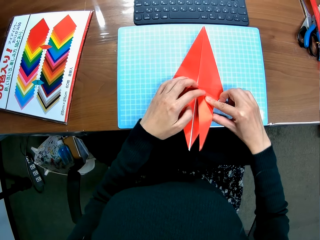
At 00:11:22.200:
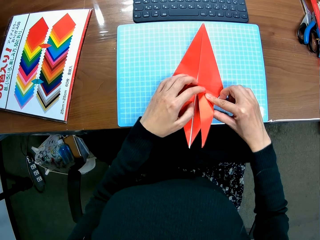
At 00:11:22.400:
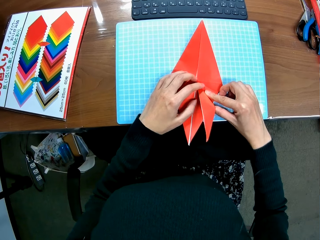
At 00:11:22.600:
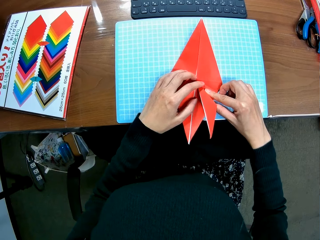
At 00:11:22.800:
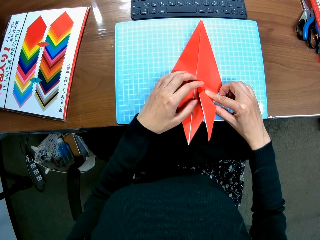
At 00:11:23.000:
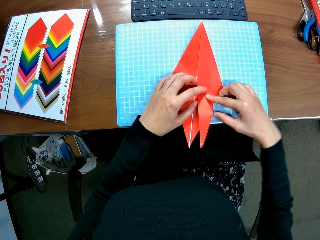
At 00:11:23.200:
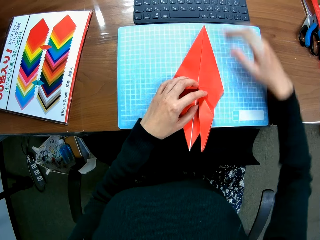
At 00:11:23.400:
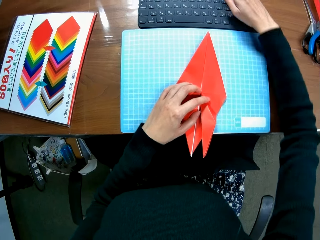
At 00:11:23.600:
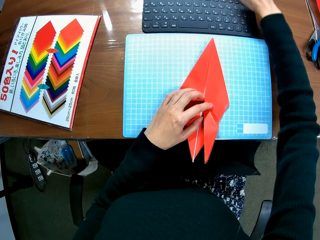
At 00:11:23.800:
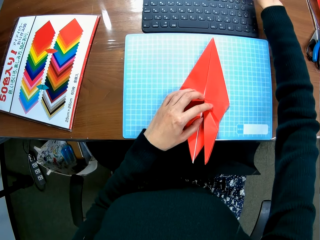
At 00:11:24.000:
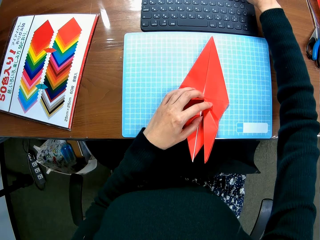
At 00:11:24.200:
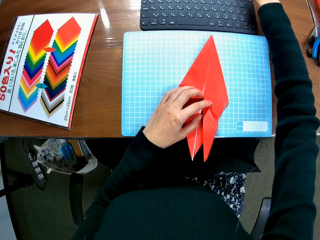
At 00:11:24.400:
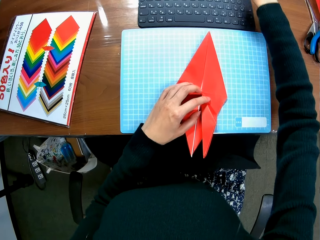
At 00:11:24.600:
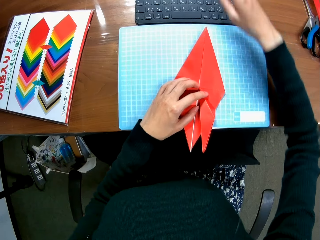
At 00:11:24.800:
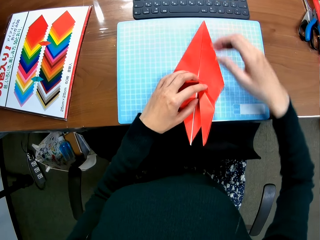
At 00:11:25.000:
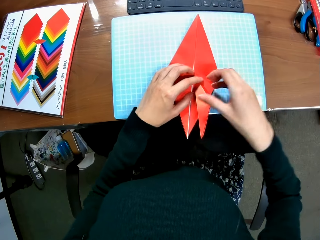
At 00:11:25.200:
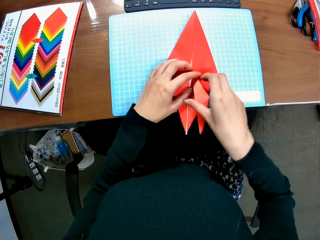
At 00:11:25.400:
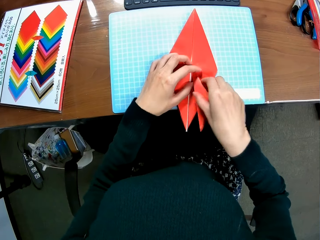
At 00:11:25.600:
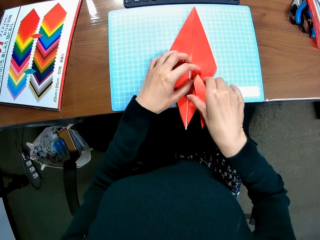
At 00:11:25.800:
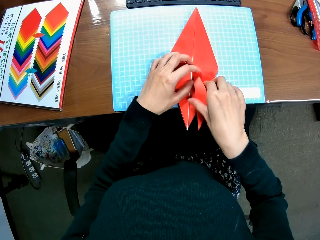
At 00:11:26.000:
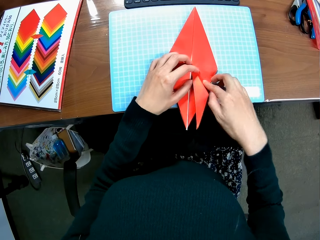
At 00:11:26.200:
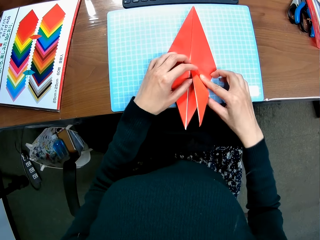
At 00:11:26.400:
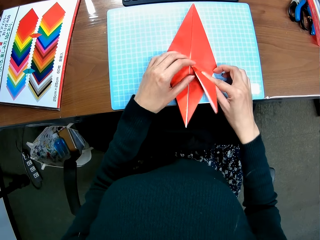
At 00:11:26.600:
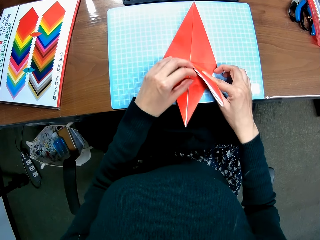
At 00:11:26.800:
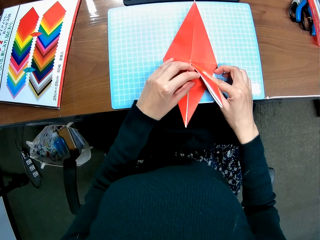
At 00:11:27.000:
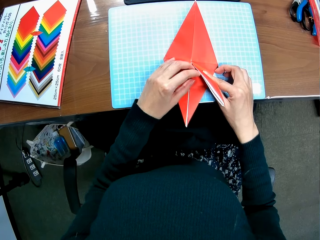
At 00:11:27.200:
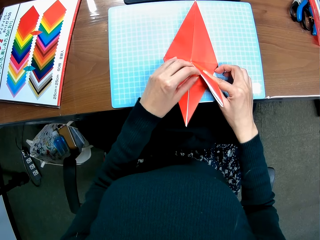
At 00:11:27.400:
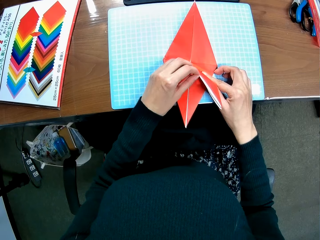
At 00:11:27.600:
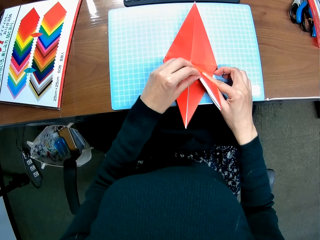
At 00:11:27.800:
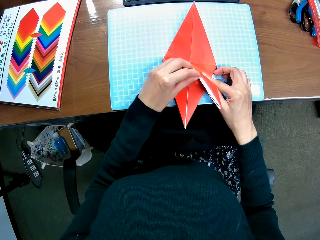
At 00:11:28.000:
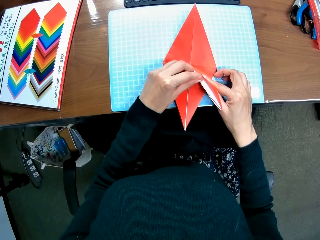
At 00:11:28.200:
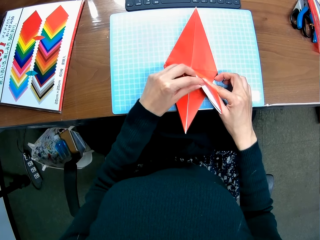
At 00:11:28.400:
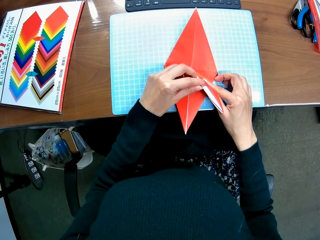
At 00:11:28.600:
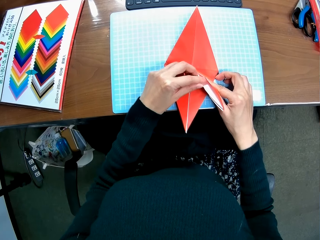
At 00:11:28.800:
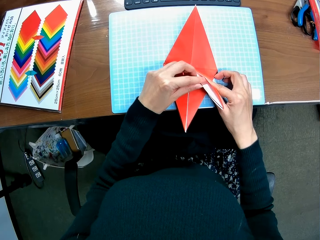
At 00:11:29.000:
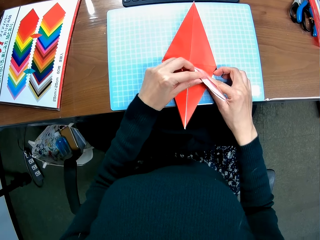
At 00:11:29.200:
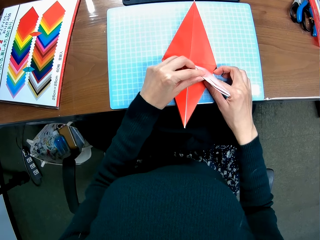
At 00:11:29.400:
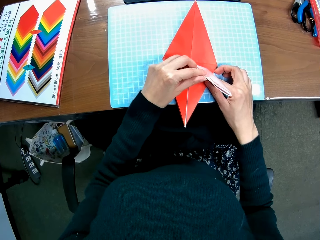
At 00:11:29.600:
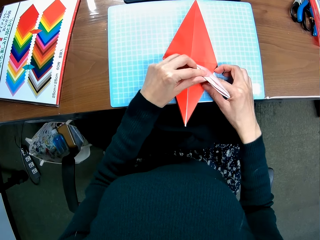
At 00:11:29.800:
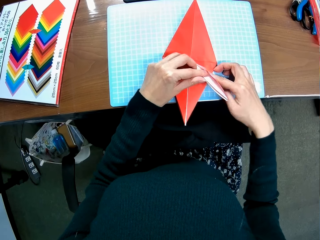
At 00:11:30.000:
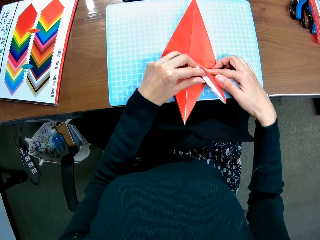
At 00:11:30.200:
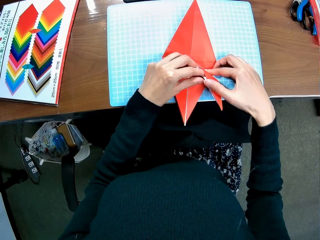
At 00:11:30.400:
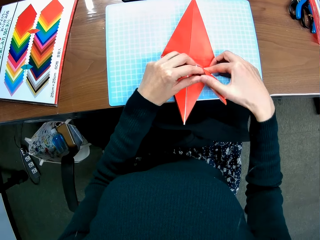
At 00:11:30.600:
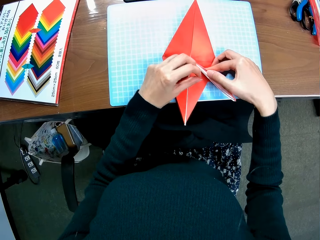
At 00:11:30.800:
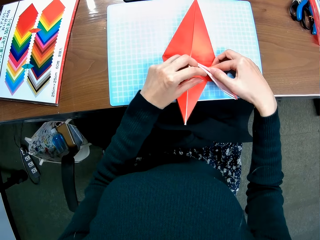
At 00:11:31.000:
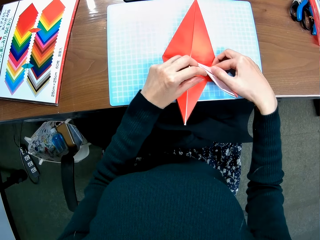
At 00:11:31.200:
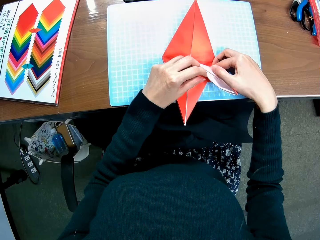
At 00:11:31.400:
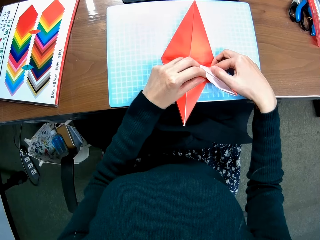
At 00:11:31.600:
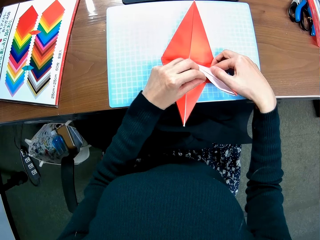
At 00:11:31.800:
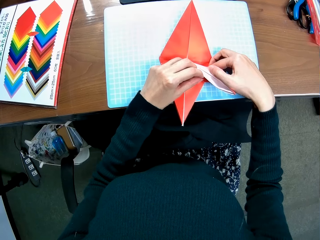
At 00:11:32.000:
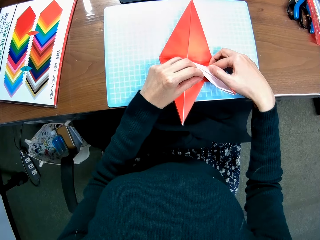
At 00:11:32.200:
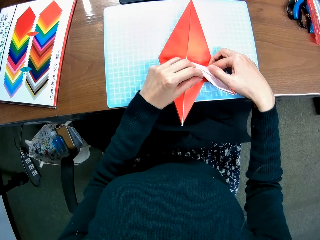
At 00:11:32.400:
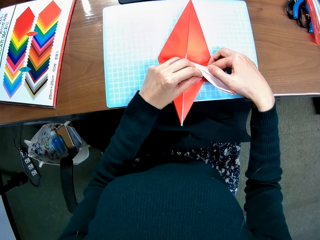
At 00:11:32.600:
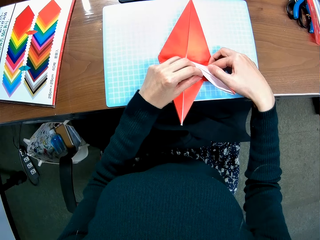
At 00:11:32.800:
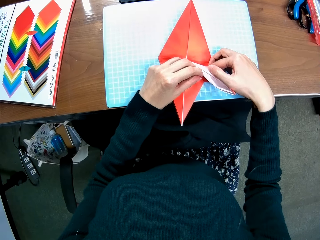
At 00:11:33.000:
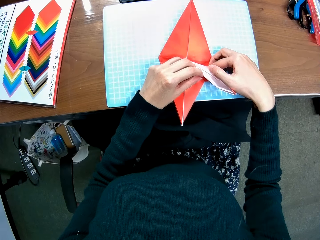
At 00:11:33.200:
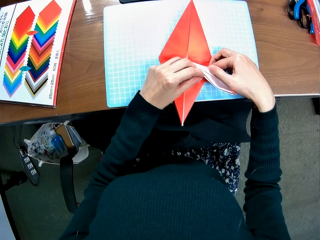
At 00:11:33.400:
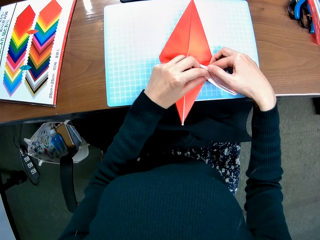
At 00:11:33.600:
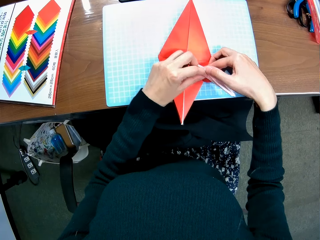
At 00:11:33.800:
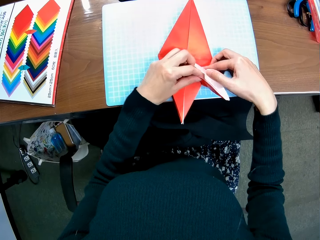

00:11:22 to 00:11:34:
The camera wearer scrolls up the screen of the laptop with her right hand. She folds the paper craft.

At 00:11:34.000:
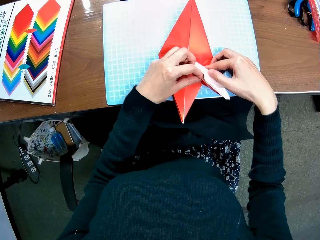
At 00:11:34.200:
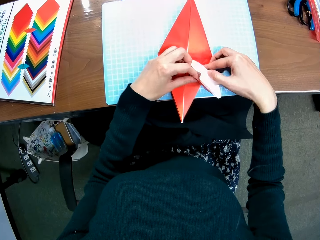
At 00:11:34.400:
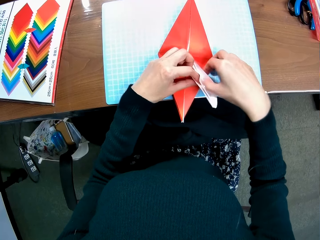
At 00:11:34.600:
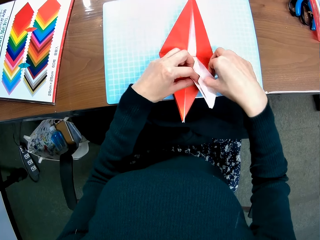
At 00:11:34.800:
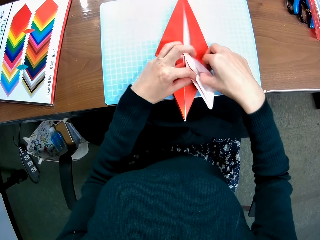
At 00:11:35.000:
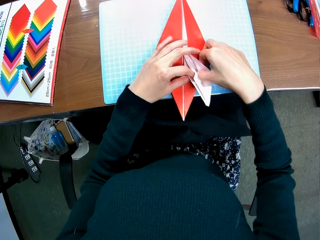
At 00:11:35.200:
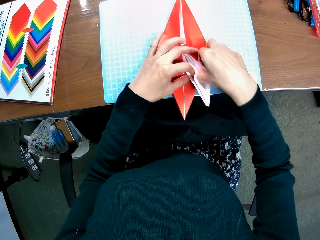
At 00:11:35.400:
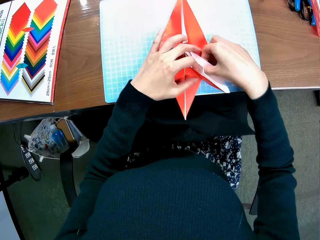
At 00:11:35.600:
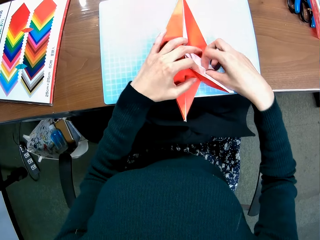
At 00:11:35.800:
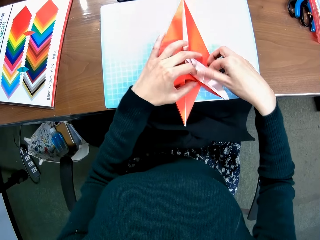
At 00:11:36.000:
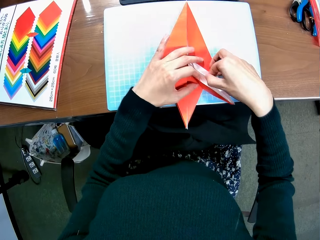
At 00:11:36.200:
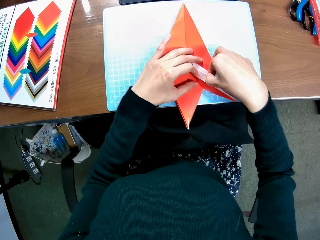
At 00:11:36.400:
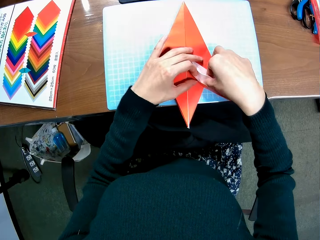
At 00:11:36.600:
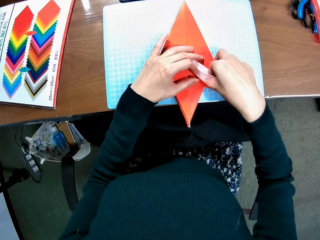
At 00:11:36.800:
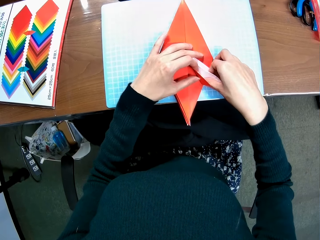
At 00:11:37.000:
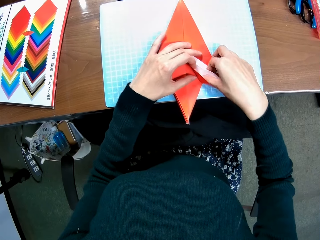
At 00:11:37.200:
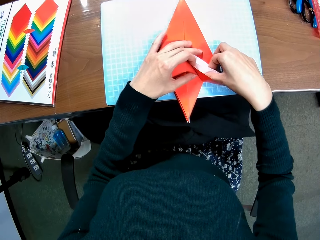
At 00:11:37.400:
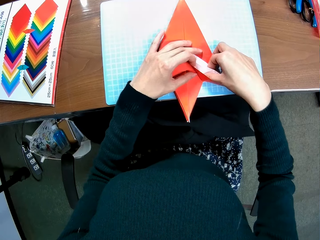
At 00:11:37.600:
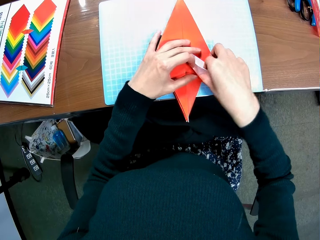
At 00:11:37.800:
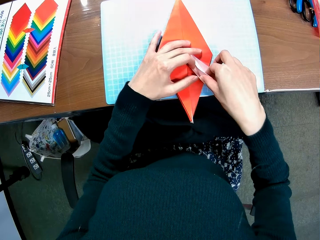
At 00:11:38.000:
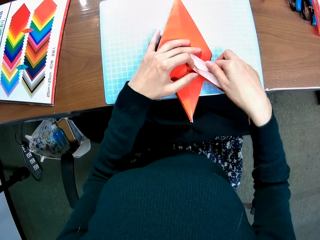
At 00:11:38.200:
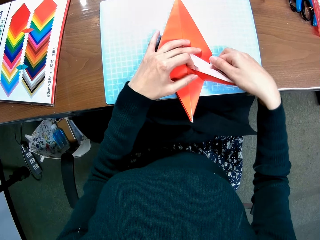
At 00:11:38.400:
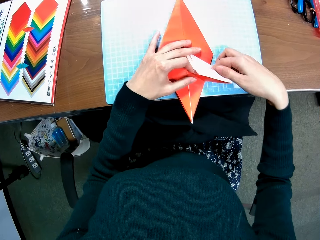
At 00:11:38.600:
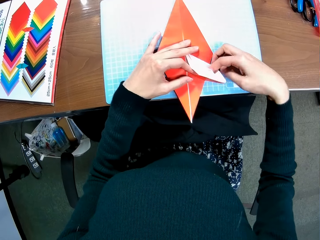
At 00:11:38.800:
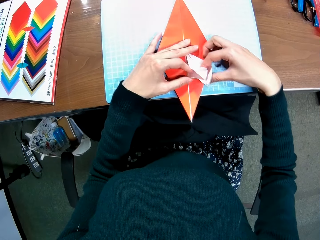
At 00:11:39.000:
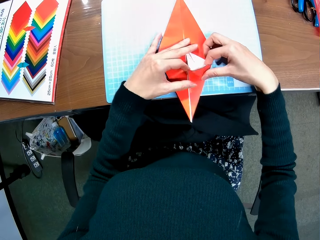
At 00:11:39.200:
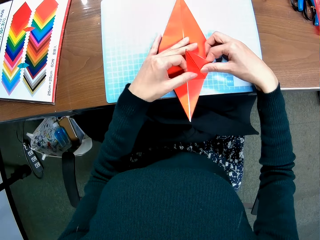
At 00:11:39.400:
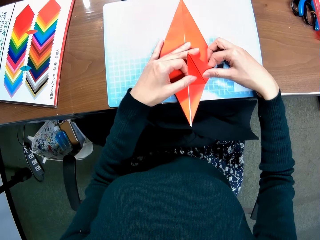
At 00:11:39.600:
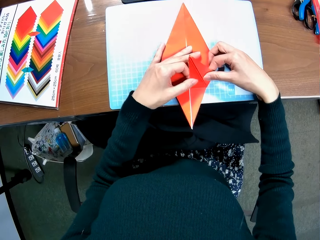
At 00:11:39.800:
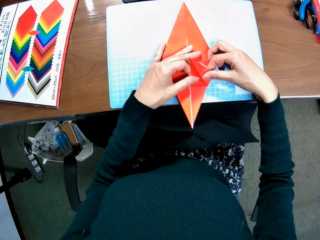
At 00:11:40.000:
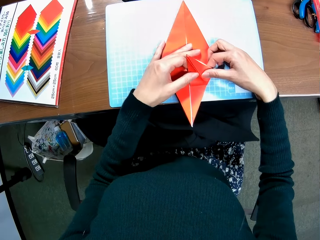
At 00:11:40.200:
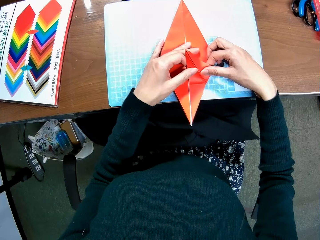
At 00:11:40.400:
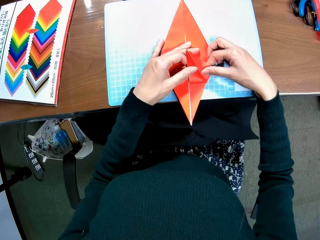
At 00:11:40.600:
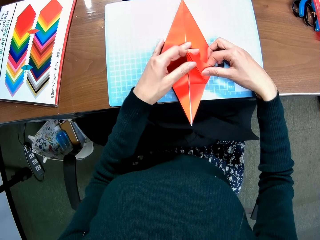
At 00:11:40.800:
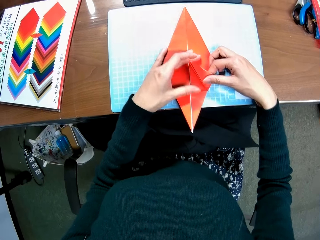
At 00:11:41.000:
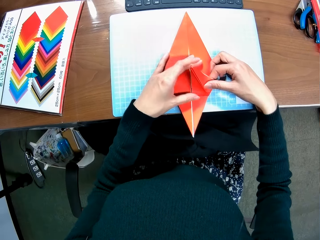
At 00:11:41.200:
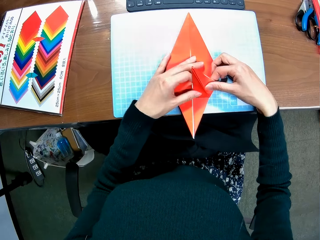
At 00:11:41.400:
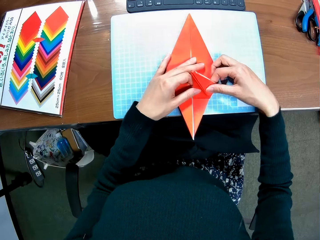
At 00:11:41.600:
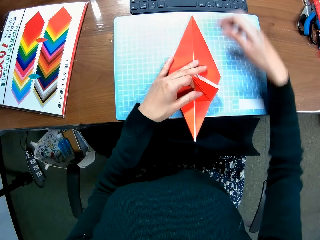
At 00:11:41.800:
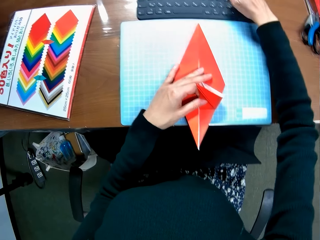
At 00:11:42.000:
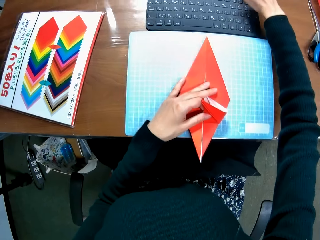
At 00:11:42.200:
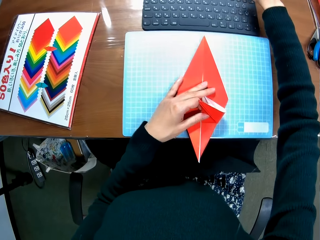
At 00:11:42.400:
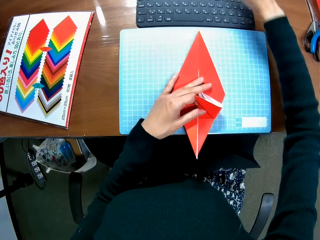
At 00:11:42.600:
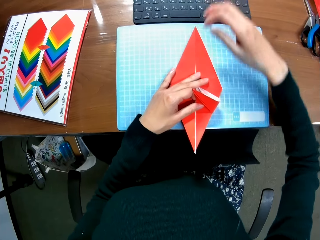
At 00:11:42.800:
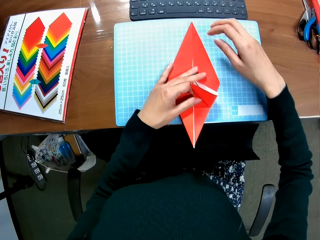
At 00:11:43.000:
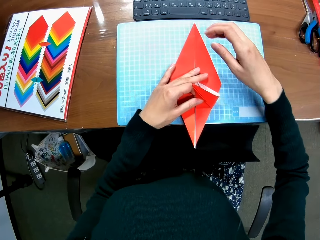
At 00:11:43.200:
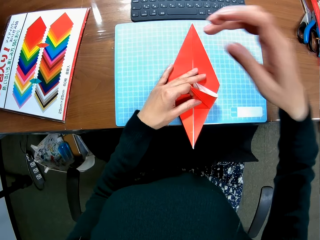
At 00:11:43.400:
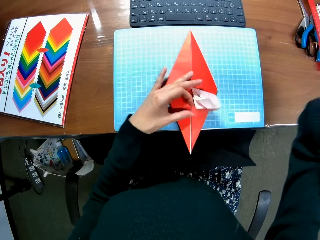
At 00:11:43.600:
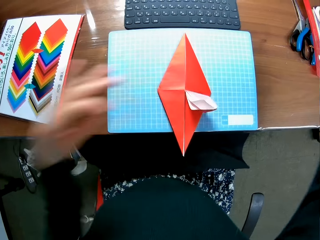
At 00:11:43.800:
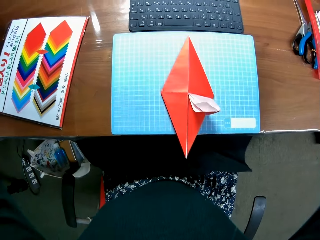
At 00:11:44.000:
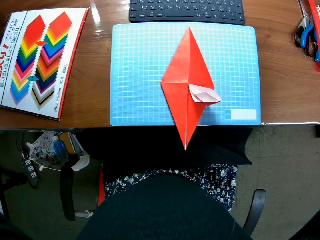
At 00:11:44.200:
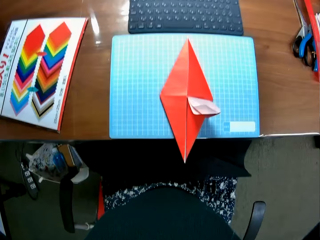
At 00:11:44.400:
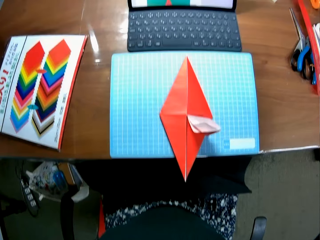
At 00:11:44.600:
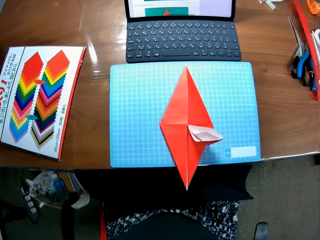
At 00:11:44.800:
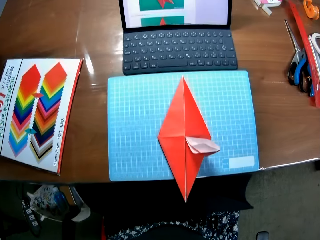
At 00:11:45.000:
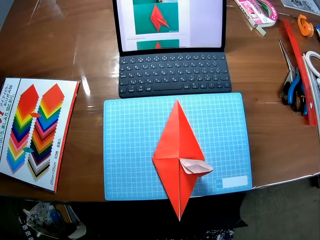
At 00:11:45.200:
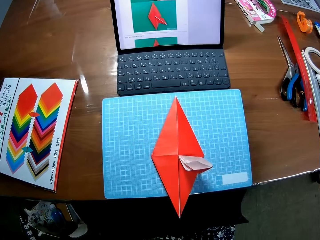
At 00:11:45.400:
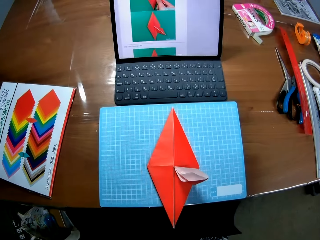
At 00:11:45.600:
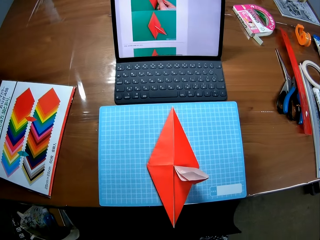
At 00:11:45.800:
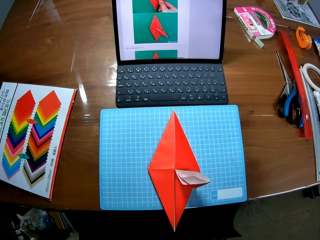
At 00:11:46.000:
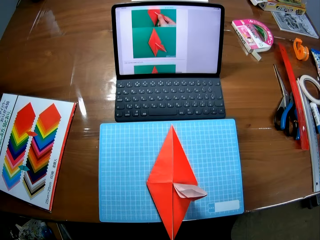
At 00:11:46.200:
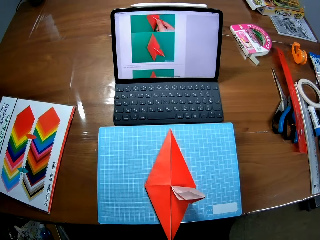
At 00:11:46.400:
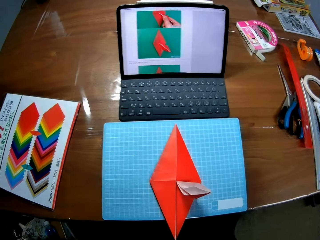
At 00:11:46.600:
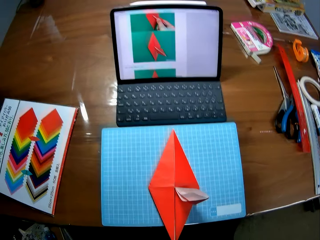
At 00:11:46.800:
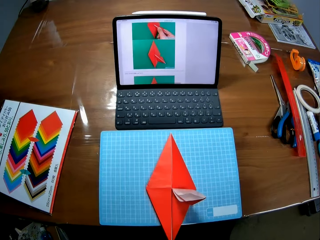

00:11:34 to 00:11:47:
The camera wearer scrolls up the screen of the laptop with her right hand. She reaches for something above.
